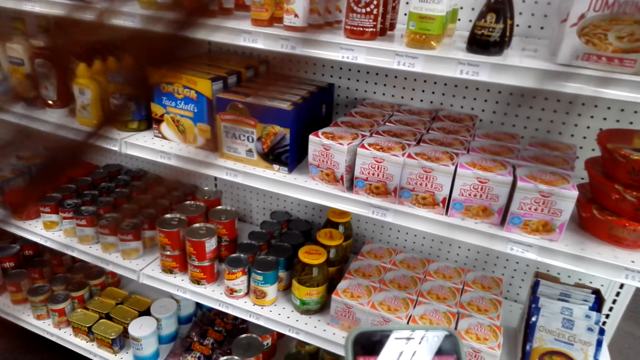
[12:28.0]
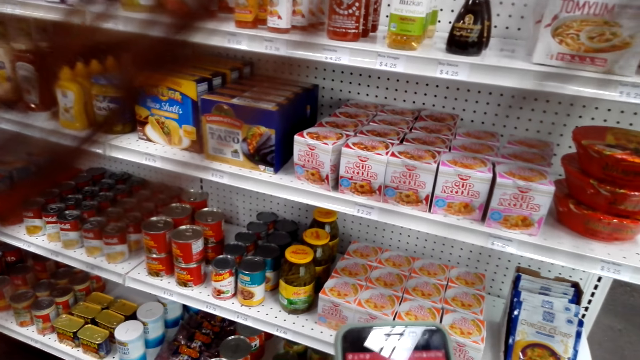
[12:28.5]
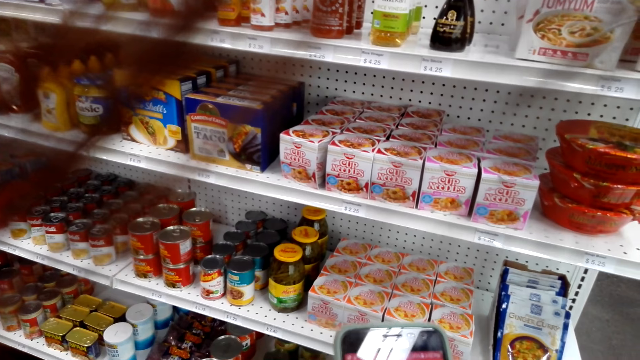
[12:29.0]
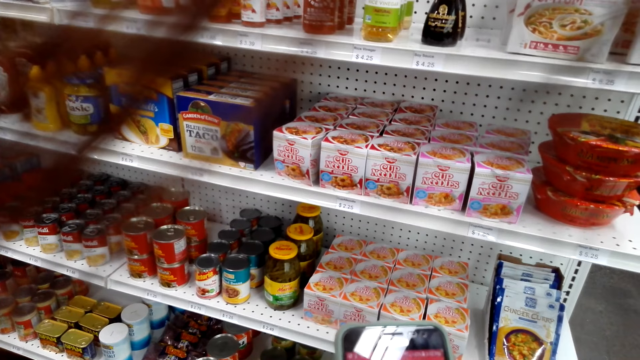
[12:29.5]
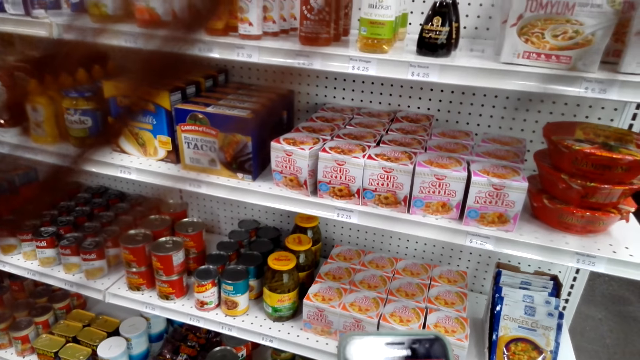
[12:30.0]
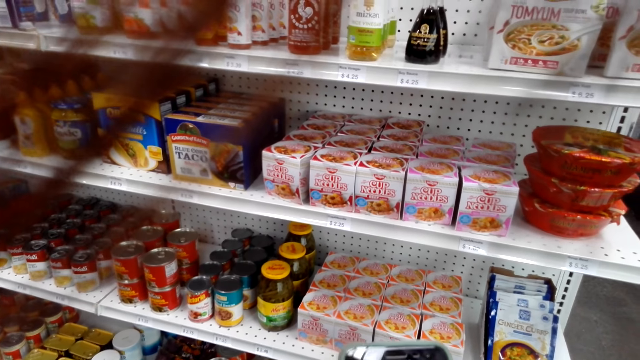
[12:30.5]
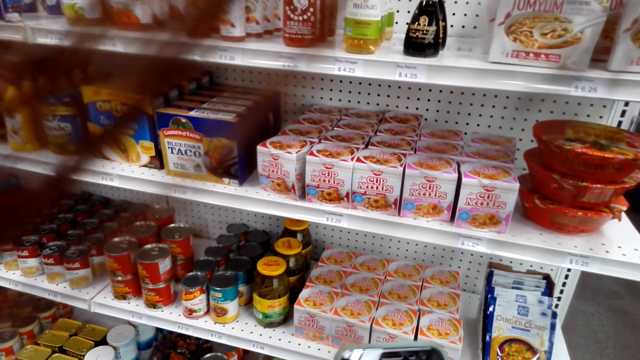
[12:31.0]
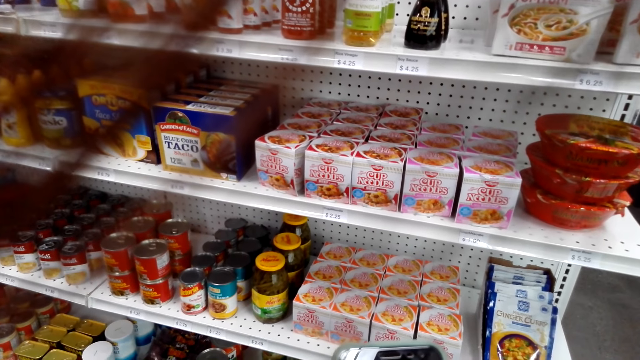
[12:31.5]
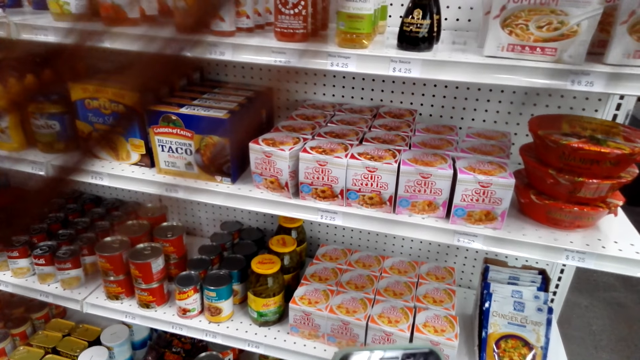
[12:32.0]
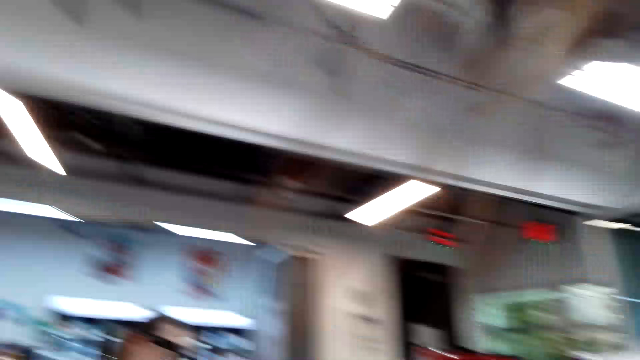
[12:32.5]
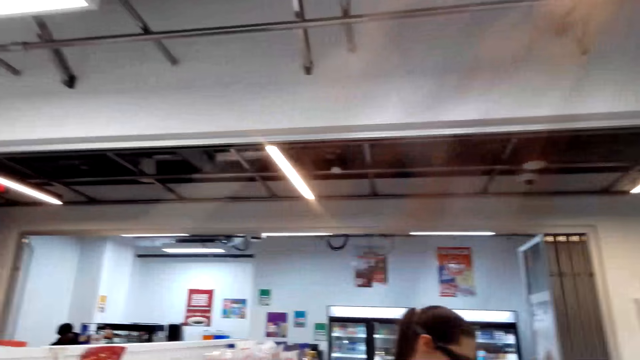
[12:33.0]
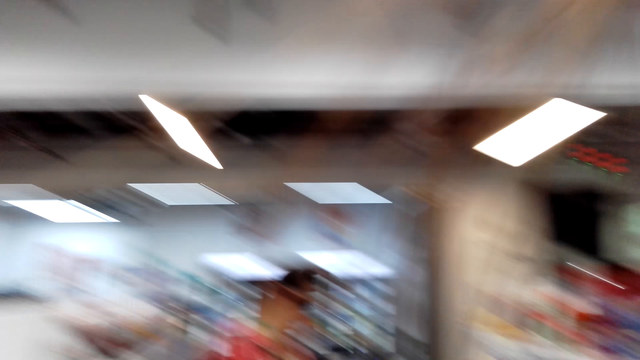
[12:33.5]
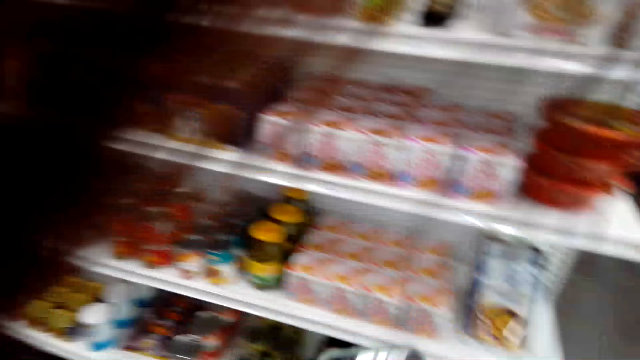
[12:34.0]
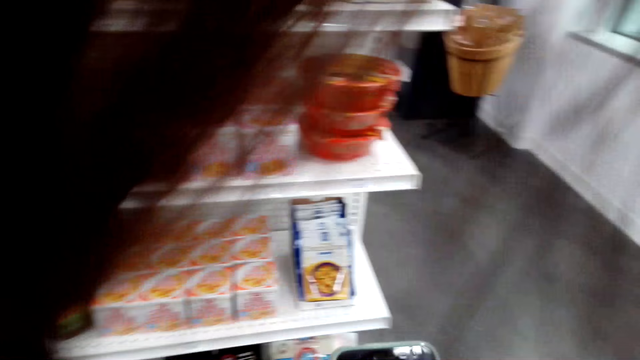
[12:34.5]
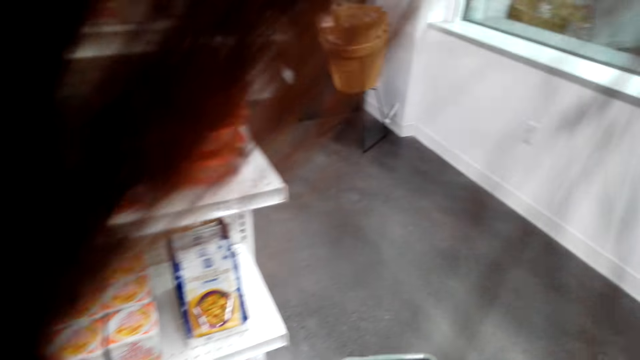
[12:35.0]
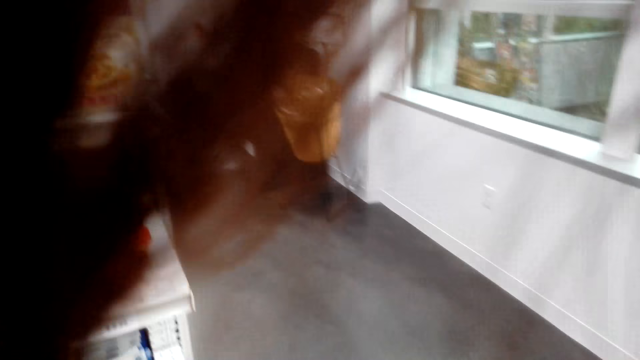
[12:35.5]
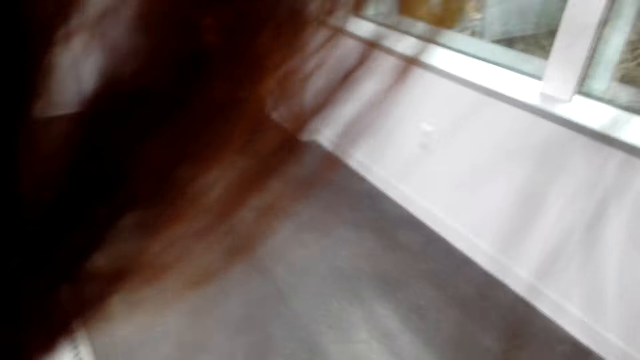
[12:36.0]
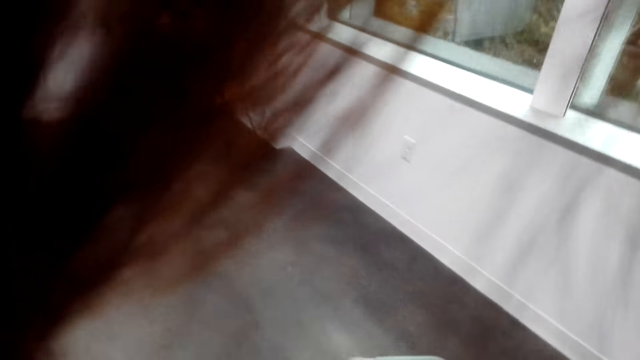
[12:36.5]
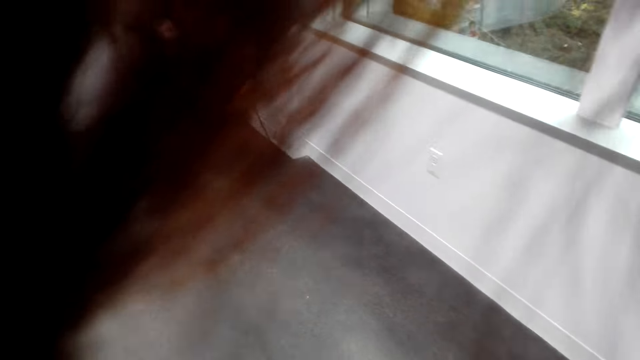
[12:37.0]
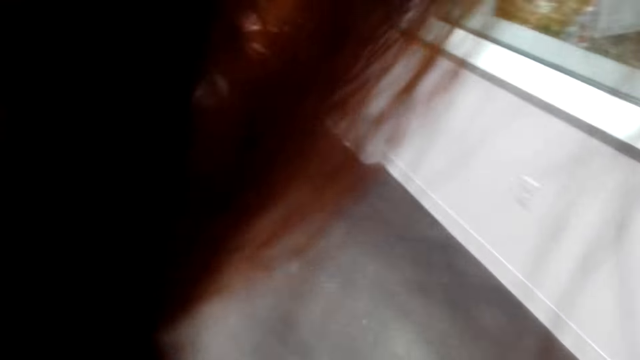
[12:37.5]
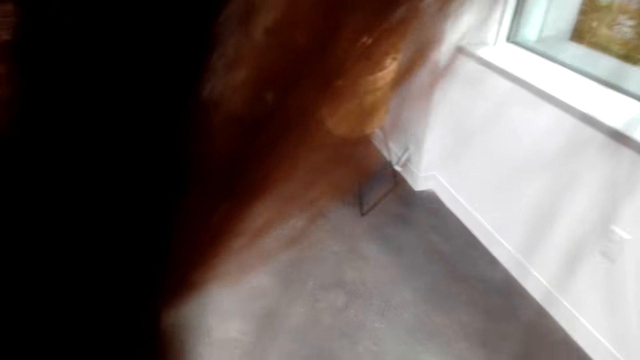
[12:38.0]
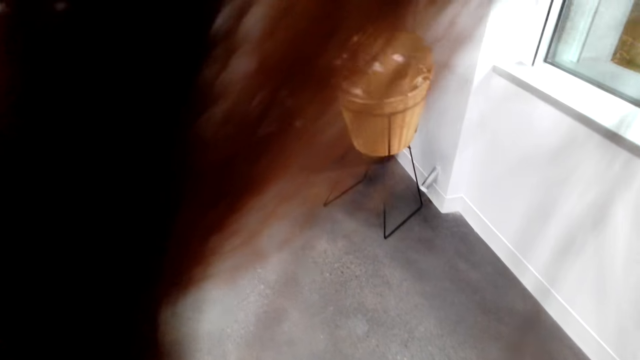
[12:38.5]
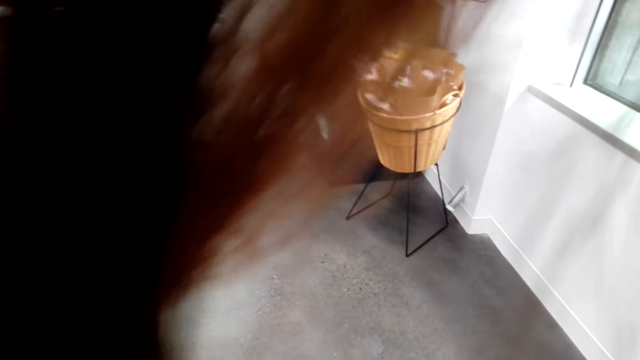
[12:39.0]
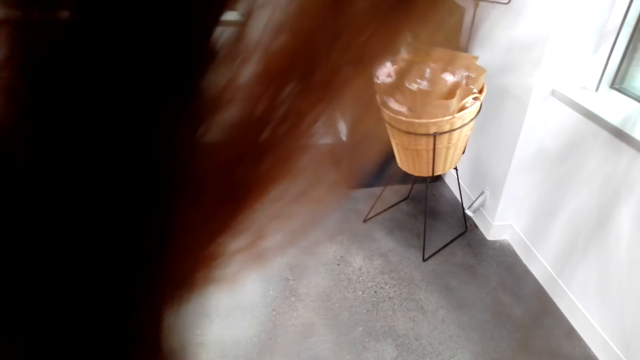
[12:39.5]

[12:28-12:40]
The camera wearer looks around the room.

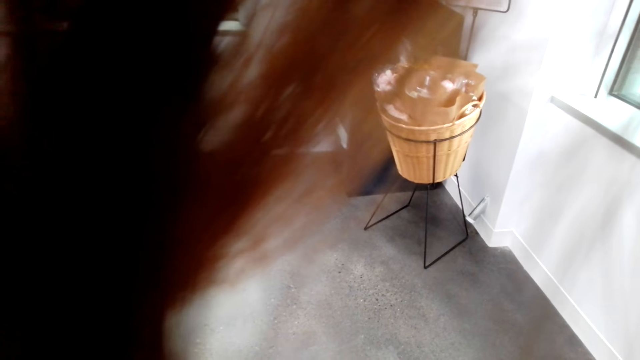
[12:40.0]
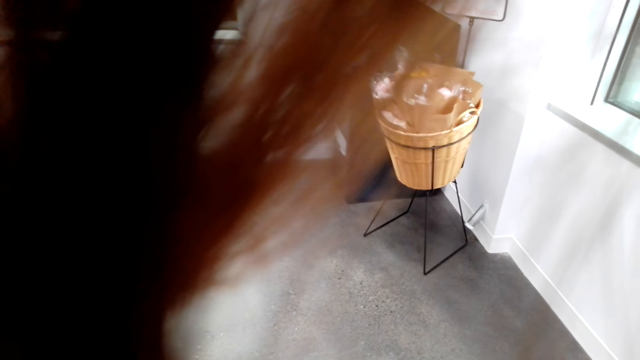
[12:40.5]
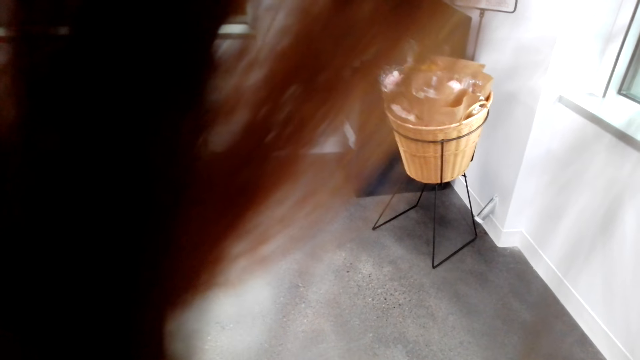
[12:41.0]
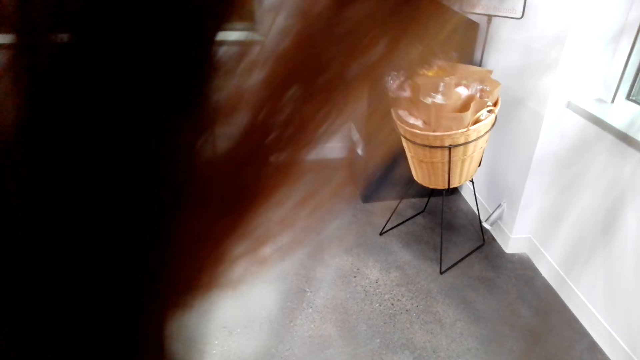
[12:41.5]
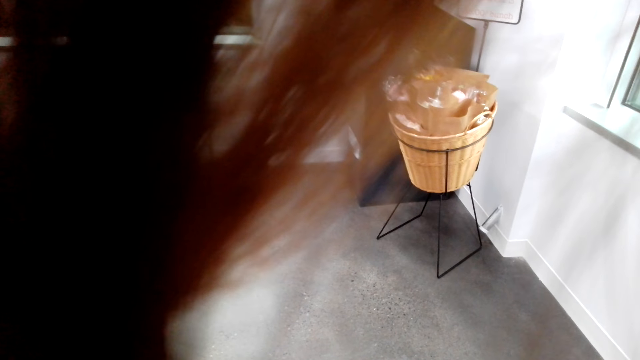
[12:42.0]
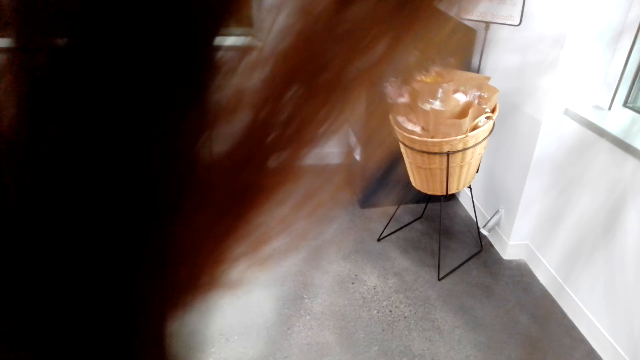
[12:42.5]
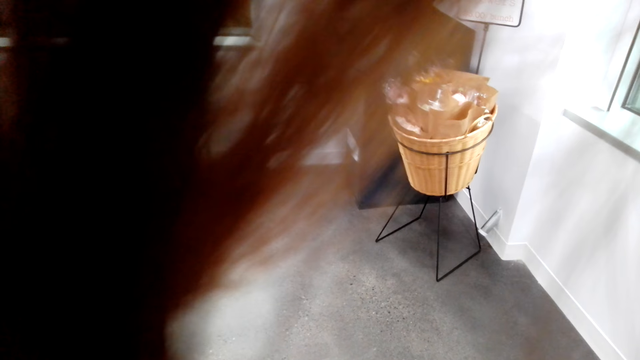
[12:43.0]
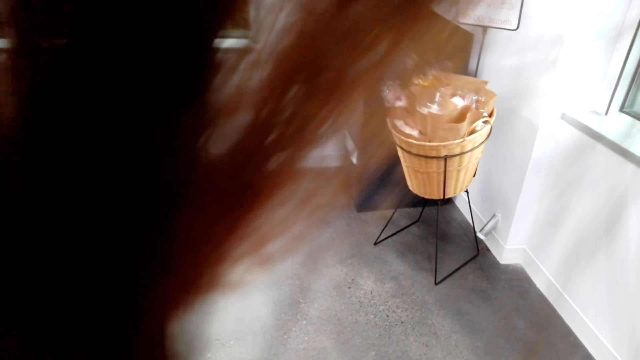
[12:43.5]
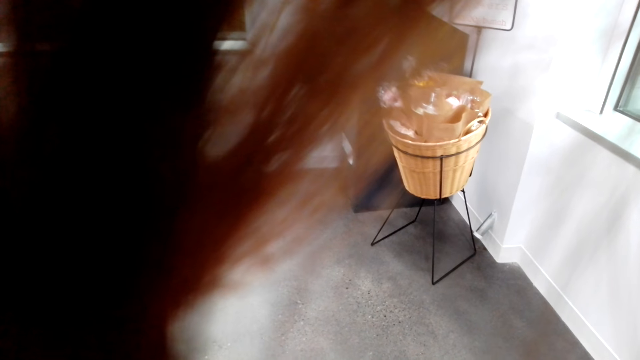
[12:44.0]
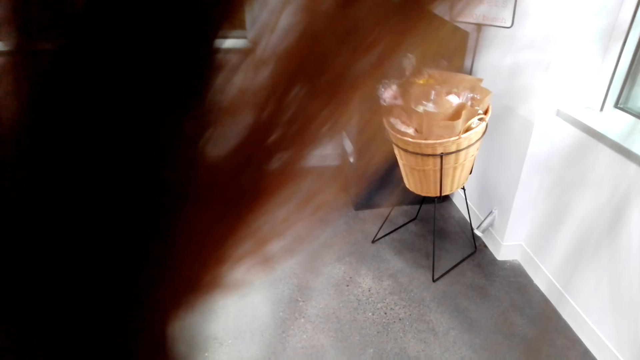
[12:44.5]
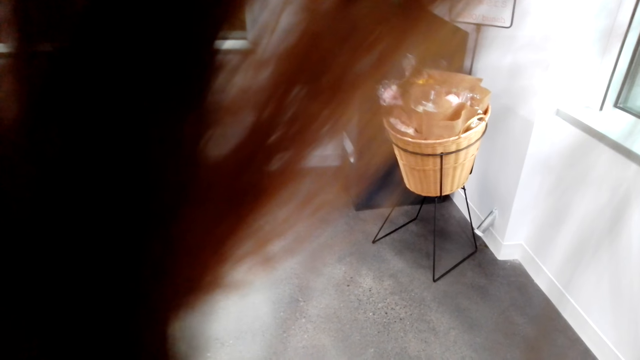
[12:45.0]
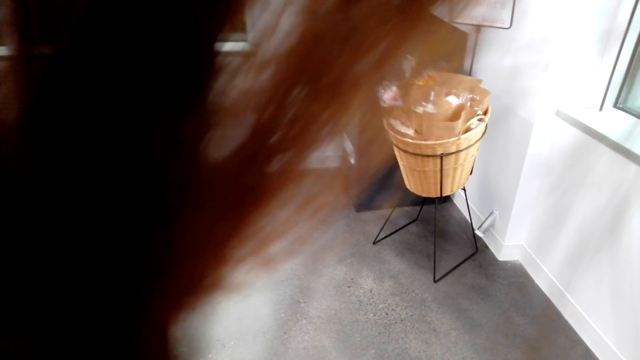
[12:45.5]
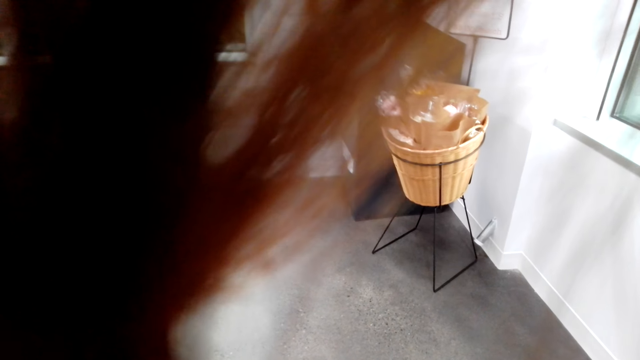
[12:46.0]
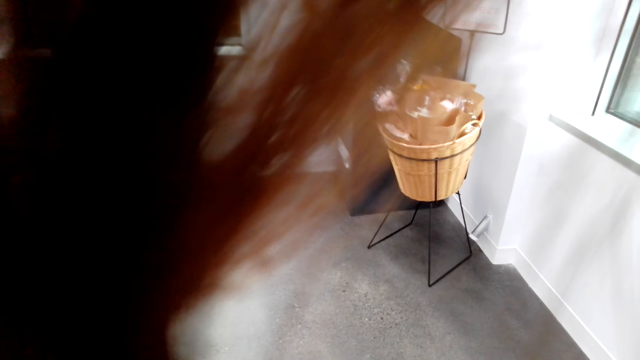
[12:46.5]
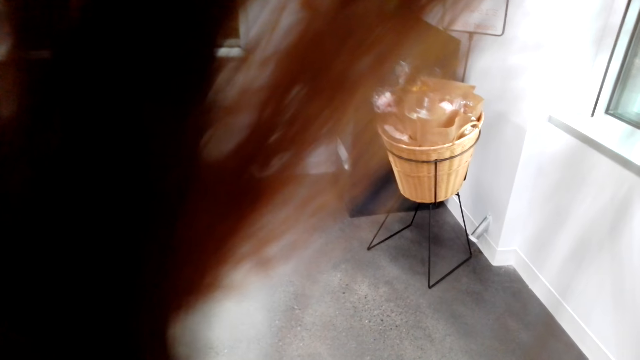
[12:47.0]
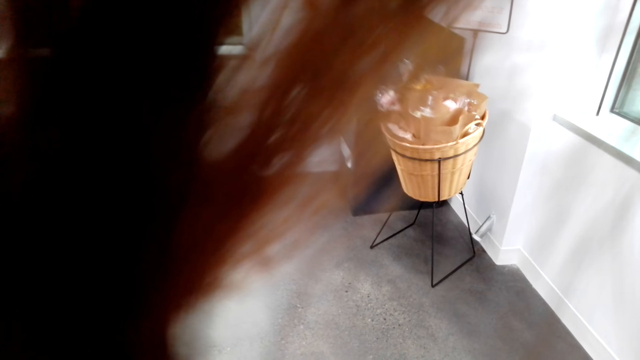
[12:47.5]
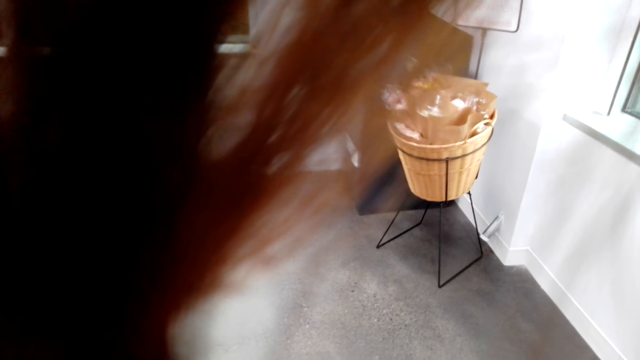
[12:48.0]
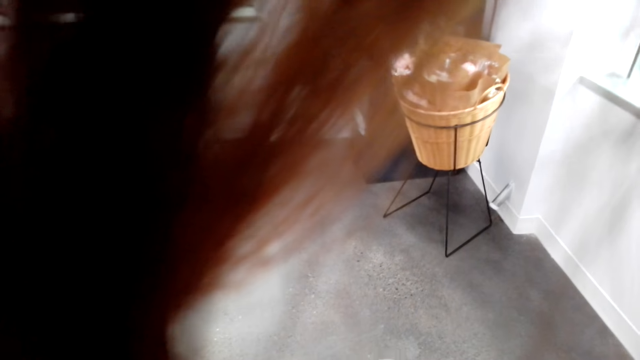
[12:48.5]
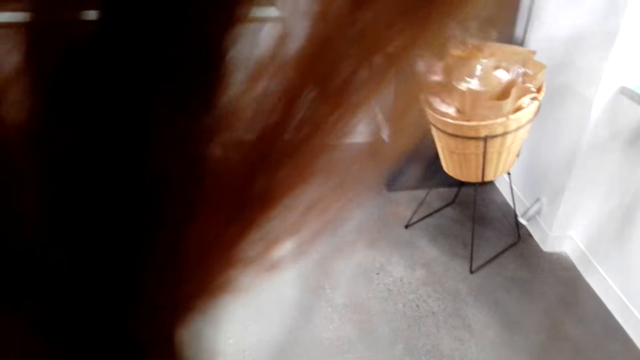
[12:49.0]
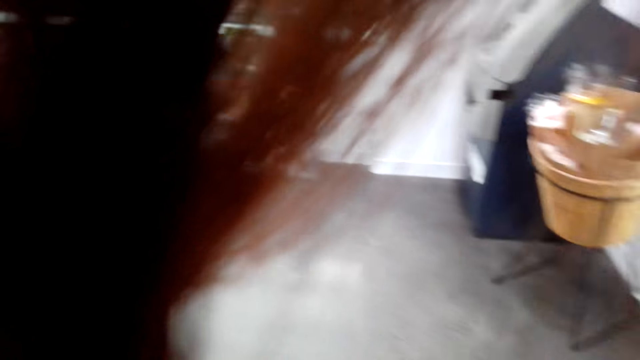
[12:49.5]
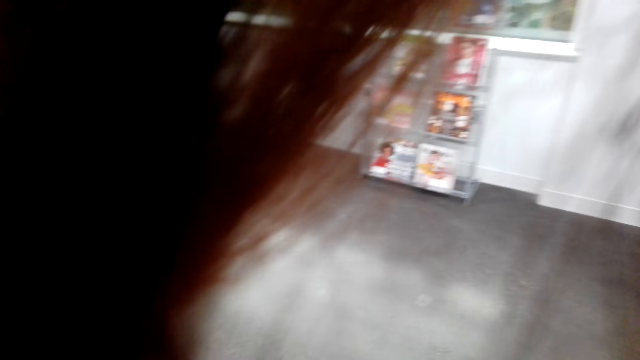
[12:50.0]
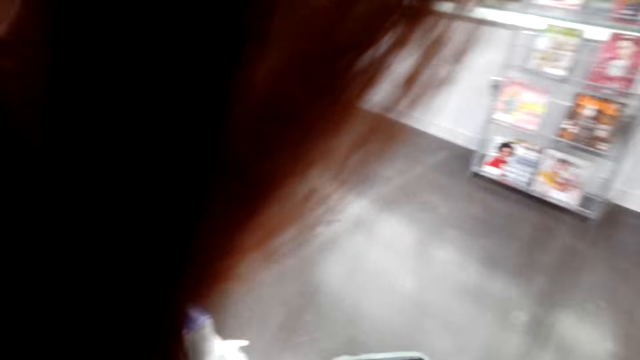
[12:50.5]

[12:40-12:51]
The camera wearer stares at the basket of flowers.
